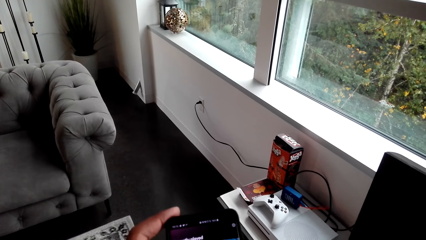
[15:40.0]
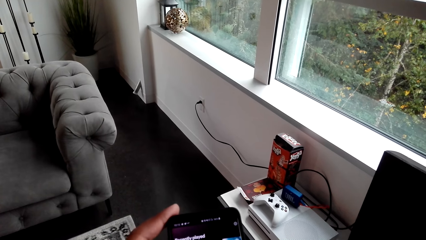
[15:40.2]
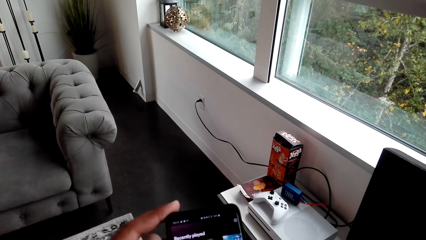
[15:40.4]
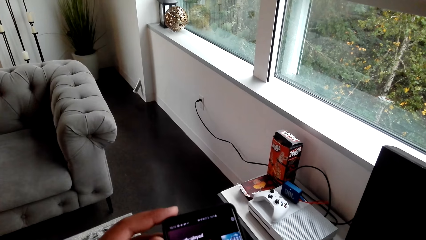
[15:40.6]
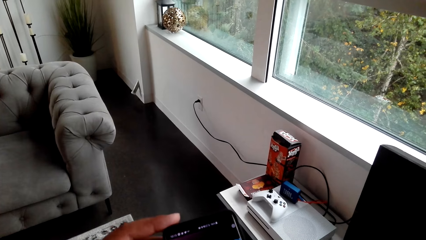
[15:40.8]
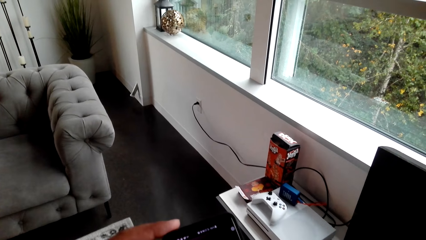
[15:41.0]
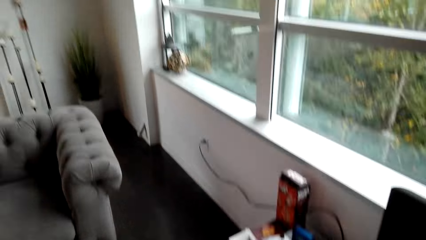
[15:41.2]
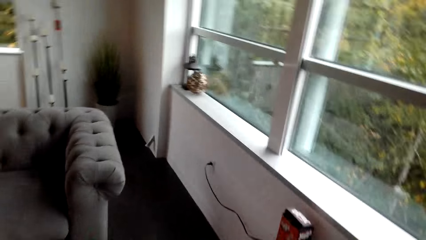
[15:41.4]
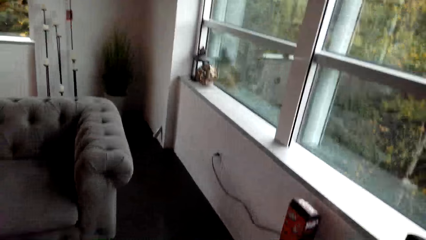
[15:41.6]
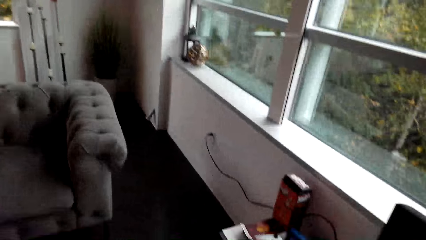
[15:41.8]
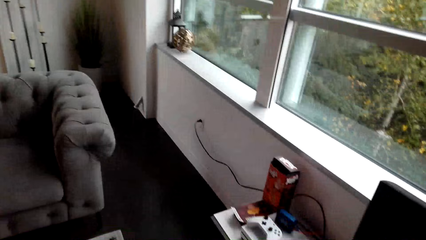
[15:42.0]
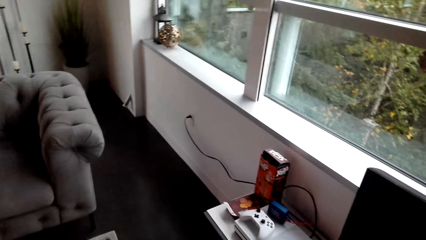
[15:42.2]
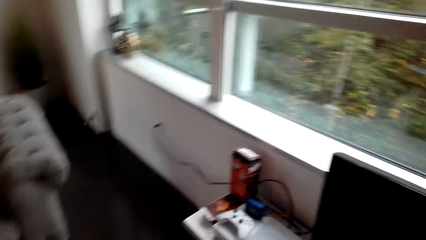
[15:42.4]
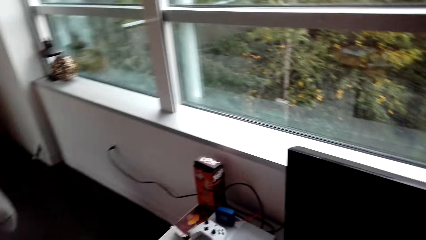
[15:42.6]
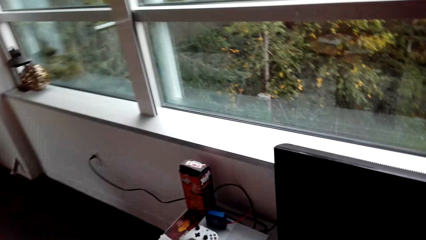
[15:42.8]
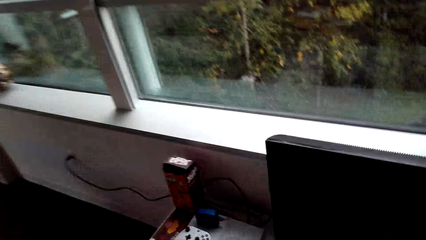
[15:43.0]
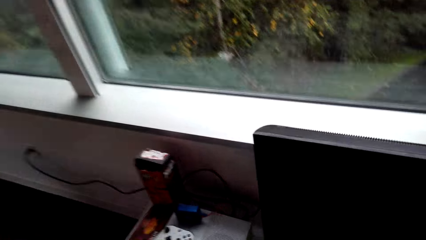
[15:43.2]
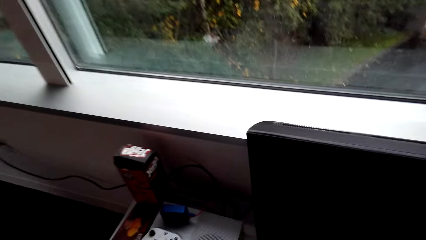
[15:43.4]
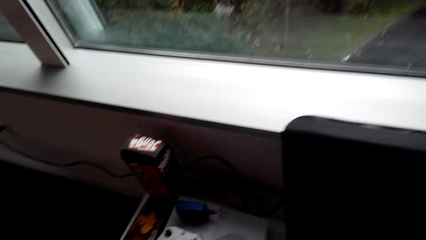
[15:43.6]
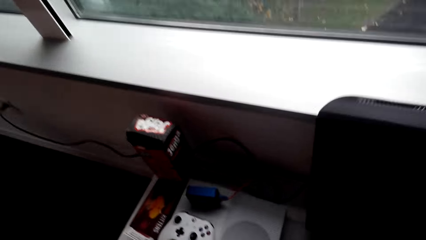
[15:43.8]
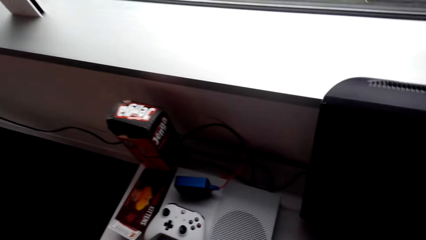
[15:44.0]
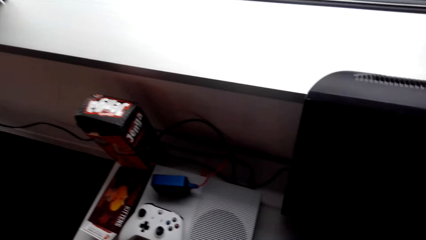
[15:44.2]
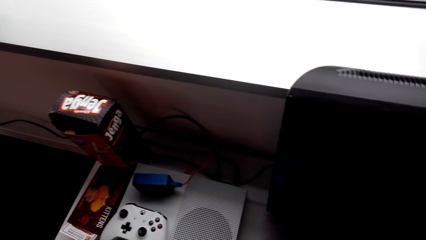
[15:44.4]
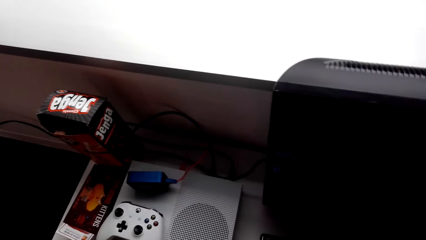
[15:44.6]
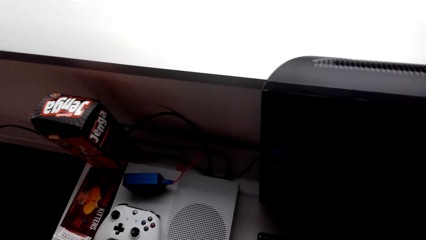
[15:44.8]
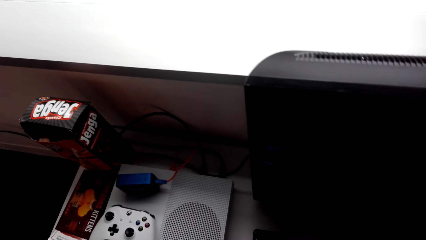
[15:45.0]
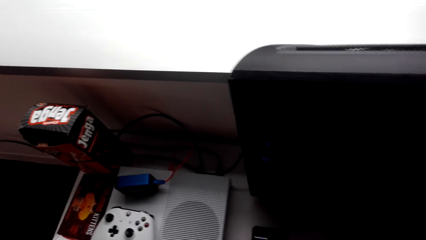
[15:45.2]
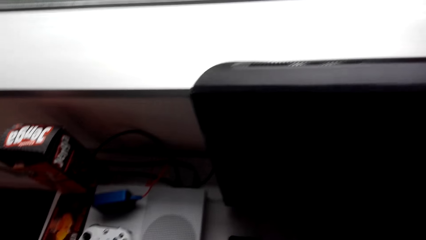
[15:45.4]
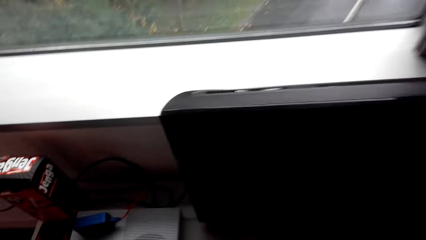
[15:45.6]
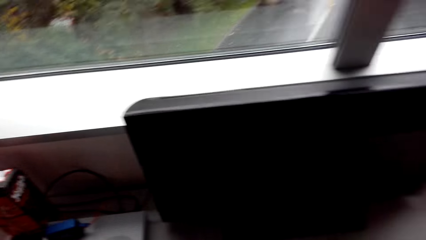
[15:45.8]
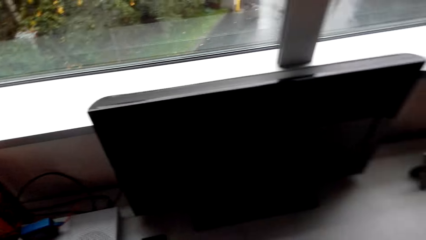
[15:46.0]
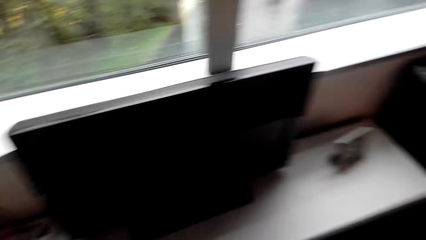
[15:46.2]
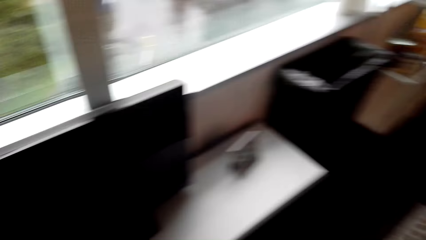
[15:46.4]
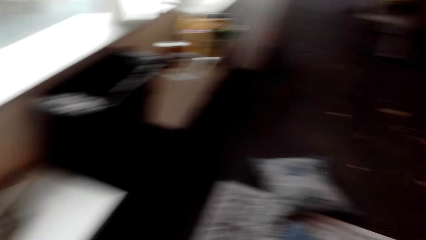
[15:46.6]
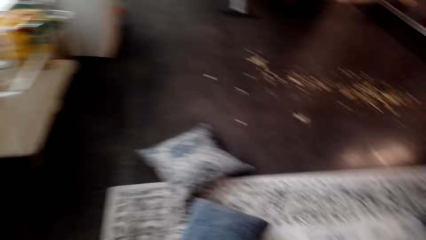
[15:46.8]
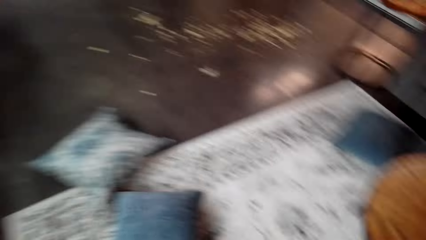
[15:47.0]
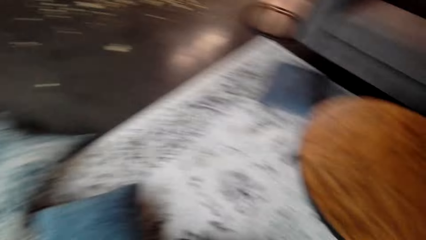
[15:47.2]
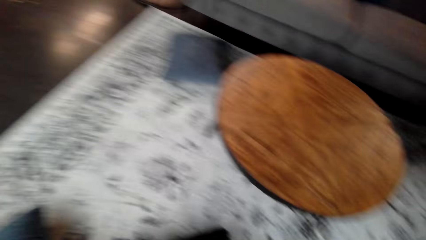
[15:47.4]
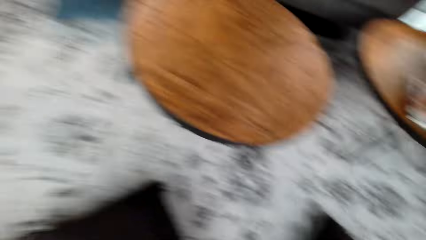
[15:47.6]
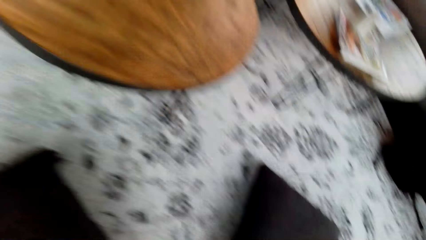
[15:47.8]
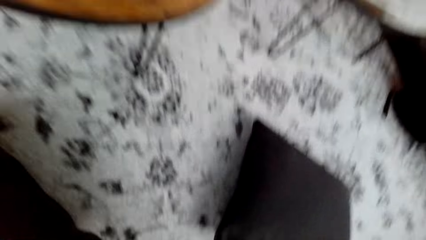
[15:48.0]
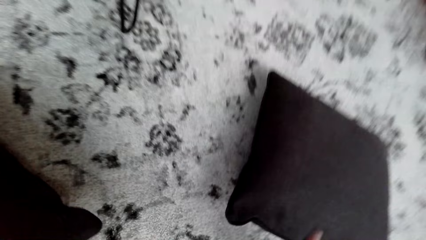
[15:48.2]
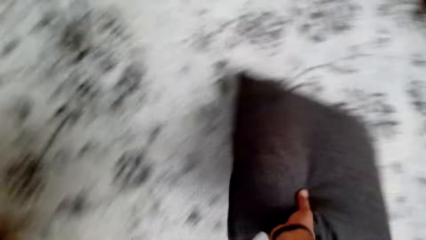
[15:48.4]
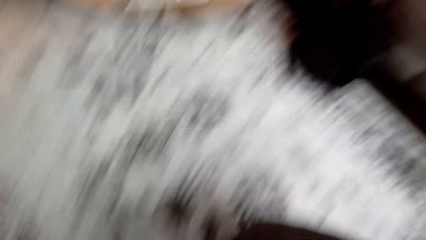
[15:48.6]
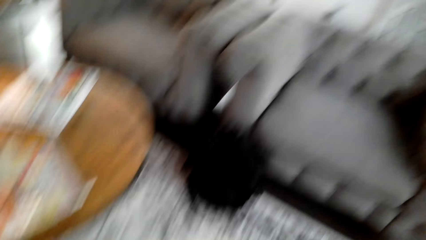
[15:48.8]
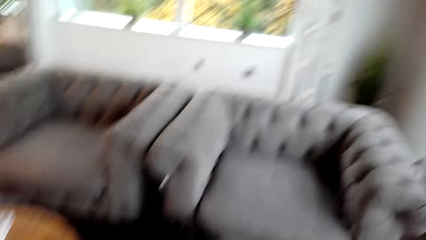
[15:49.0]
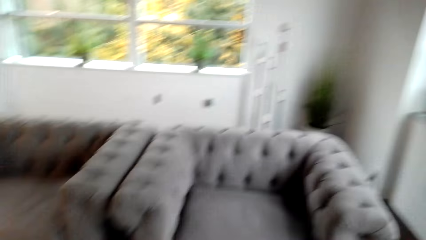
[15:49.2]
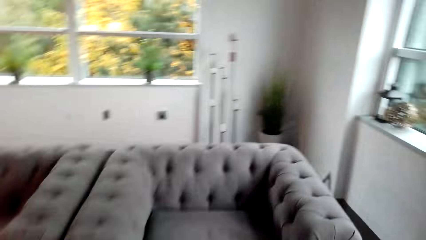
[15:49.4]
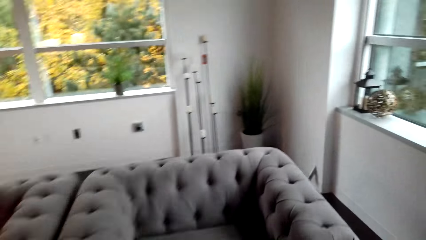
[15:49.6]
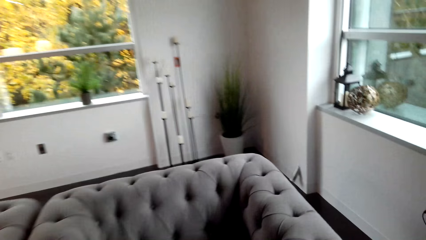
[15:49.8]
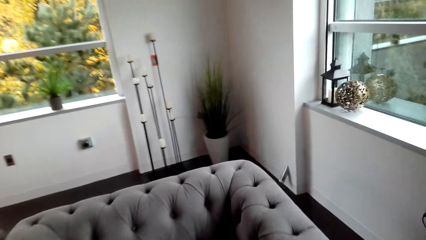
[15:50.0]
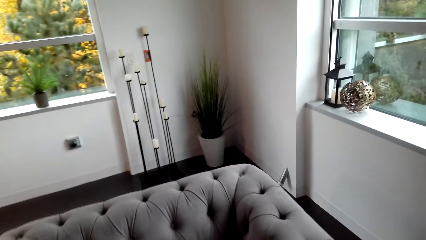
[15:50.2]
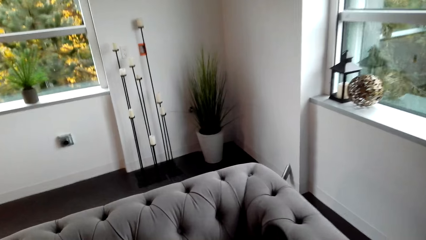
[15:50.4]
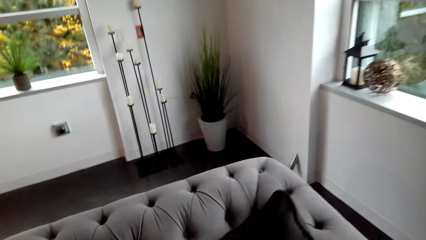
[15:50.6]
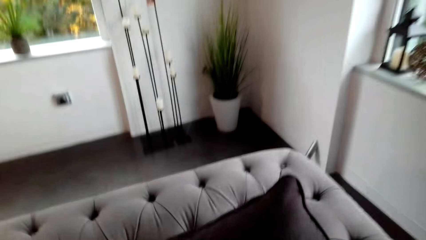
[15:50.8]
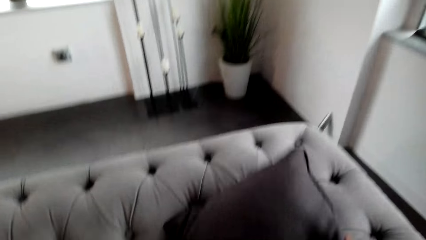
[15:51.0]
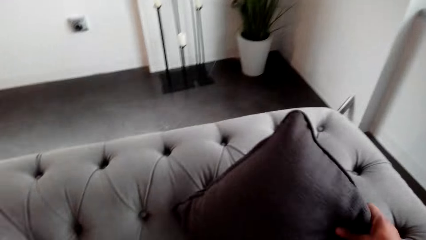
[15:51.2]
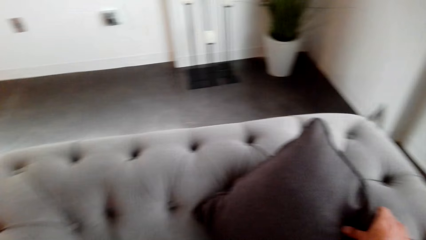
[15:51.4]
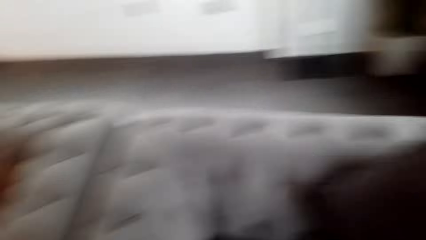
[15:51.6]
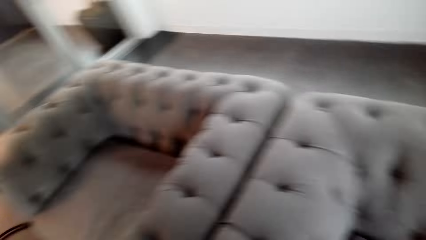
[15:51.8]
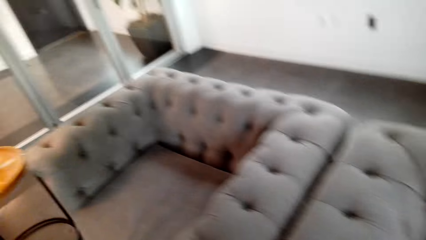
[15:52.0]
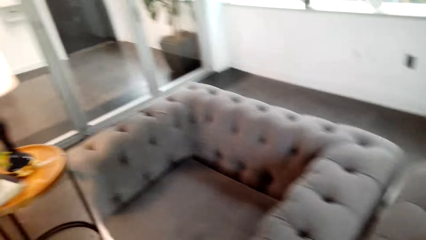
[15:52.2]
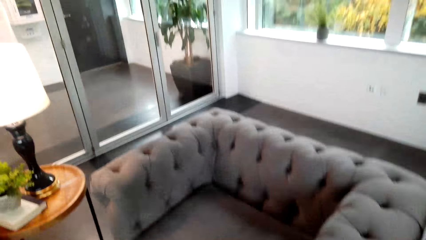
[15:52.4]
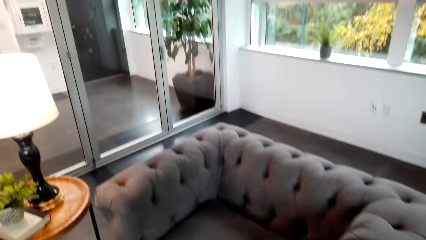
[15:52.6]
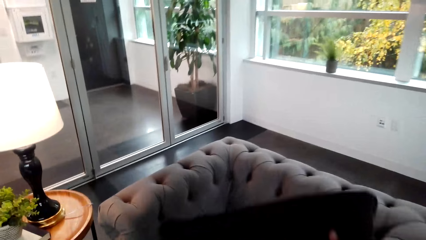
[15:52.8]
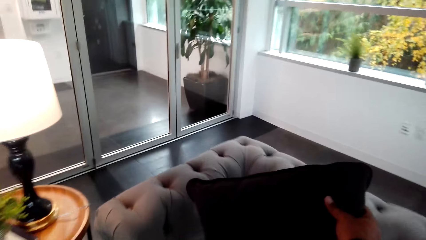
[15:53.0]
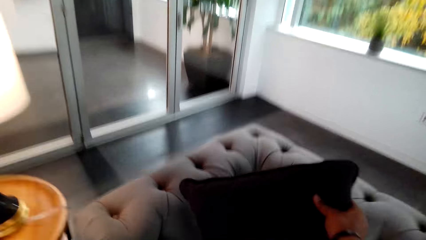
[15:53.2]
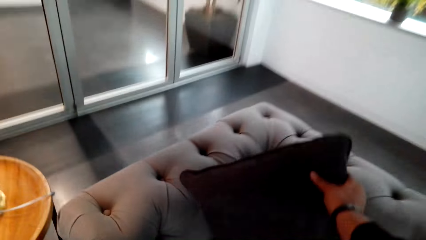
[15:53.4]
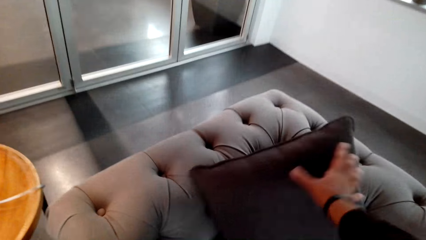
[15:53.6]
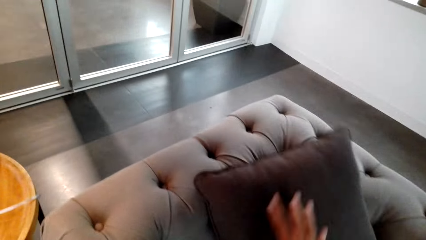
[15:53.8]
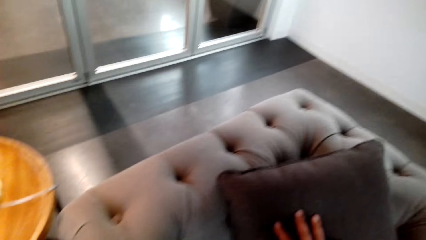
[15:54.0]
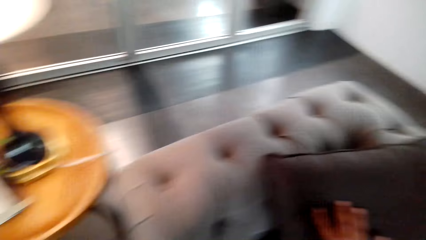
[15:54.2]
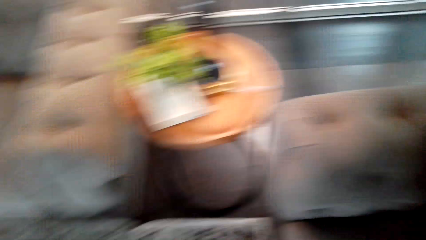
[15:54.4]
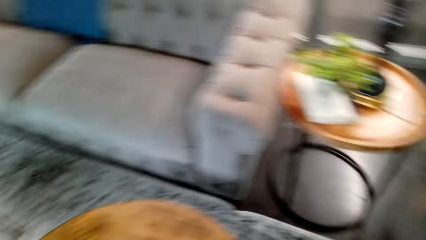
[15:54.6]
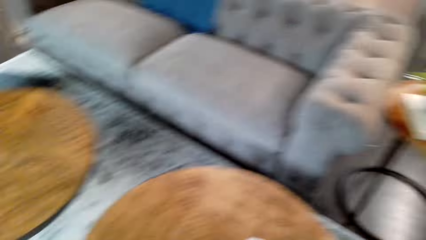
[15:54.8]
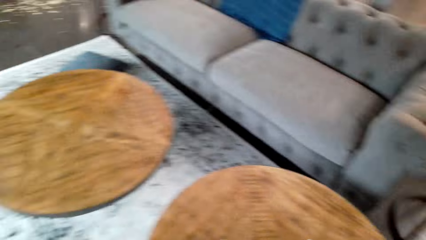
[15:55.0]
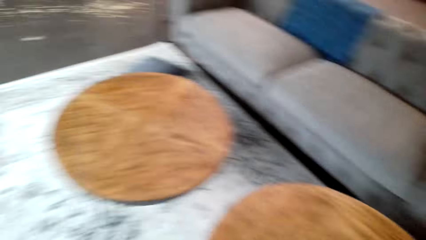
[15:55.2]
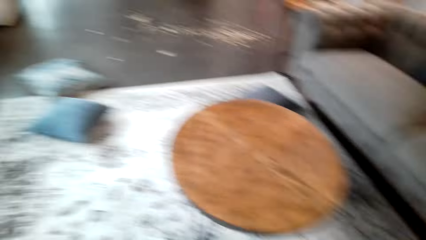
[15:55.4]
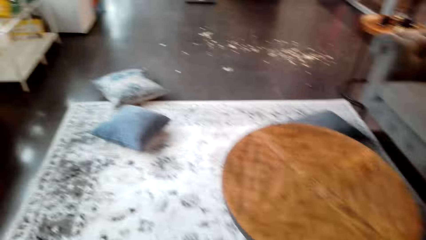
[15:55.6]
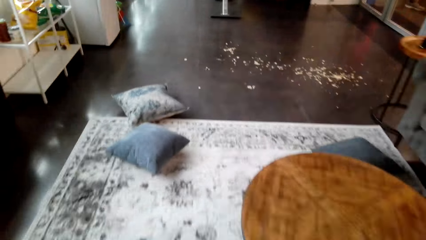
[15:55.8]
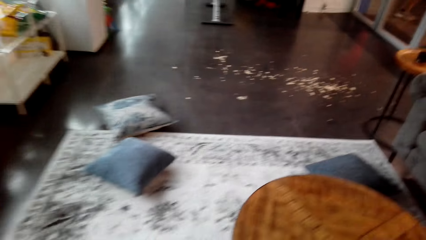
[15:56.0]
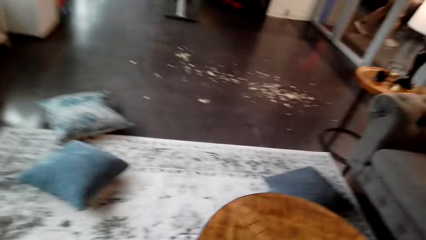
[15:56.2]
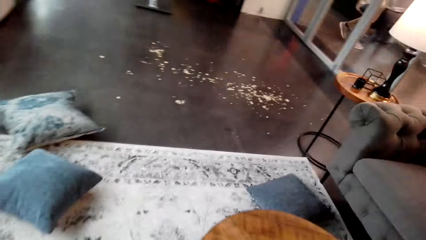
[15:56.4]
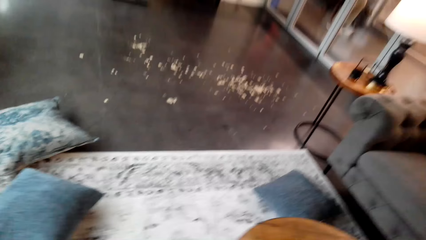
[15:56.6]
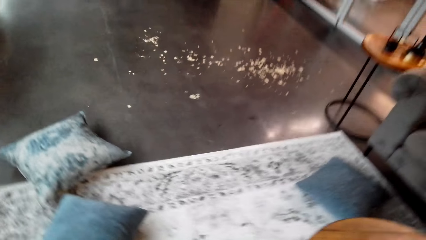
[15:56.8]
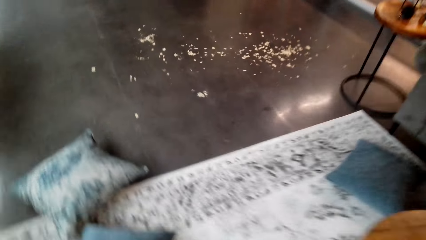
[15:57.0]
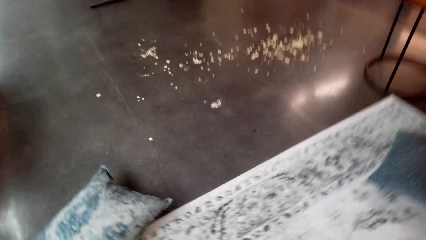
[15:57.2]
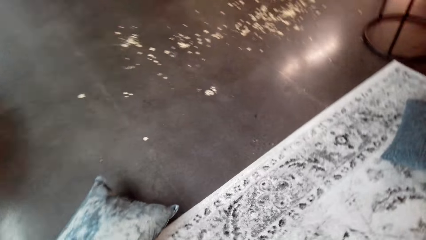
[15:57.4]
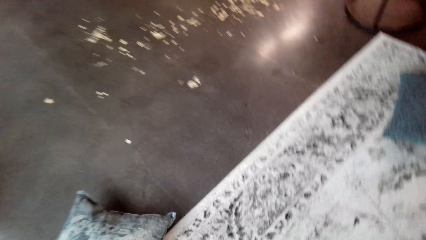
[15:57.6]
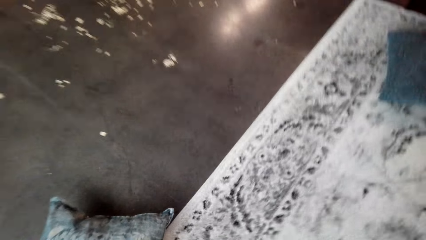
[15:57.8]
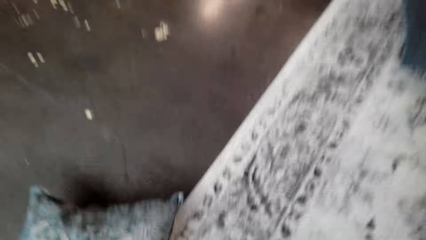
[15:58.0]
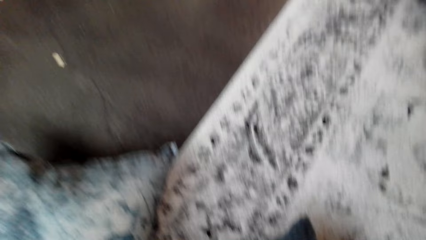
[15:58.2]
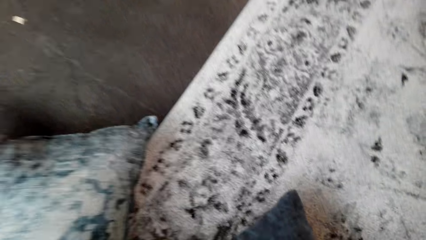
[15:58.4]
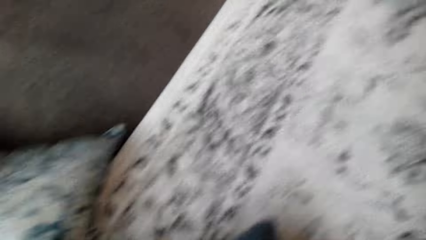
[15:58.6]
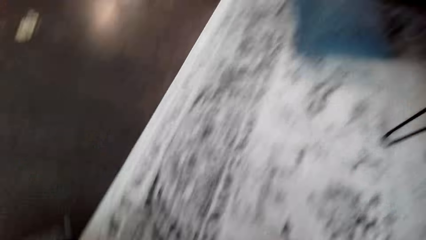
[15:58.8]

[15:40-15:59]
The camera wearer looks around. They look at the table. They pick up the pillow. They put the pillow on the couch or chair. They look around. They pick up the pillow.
